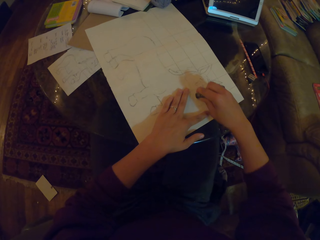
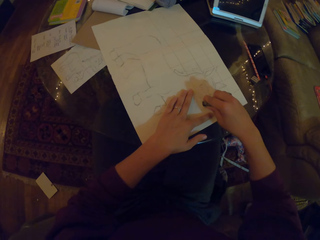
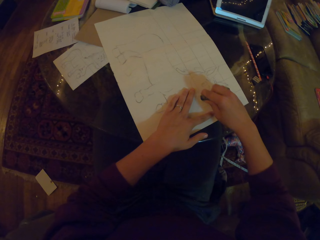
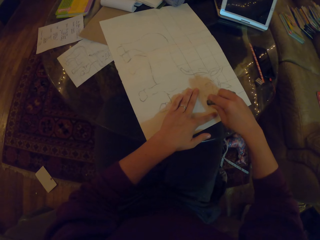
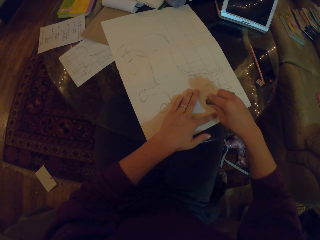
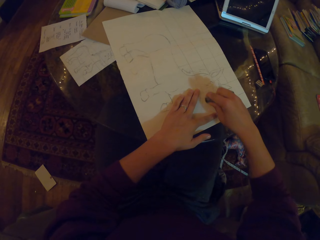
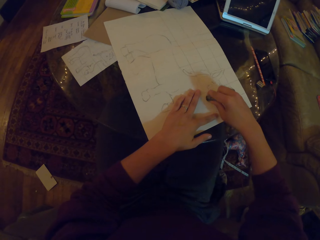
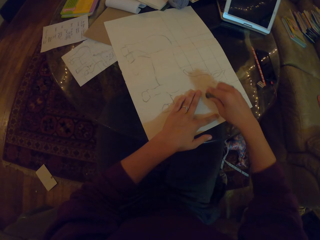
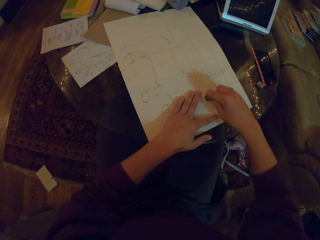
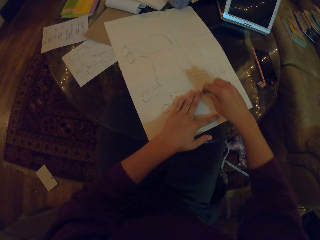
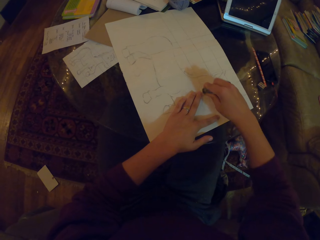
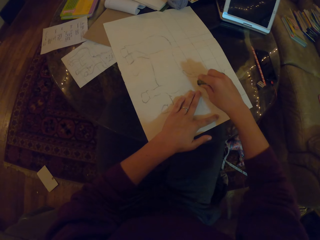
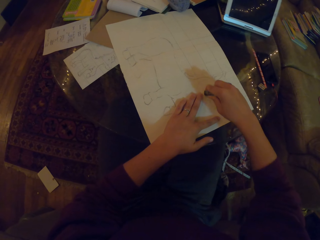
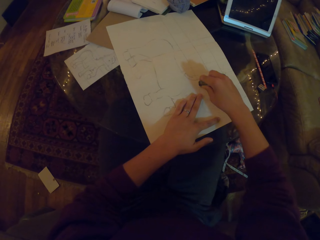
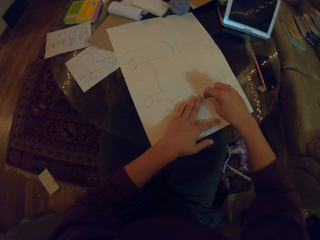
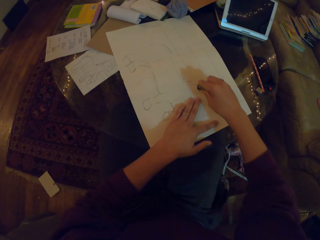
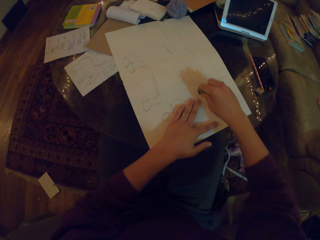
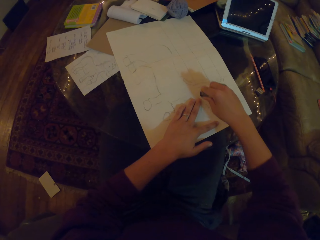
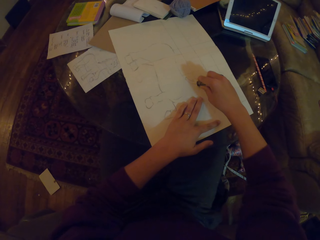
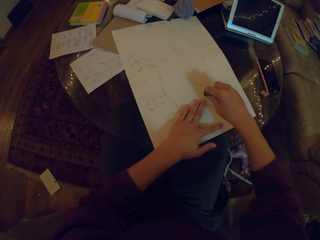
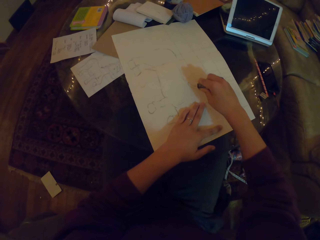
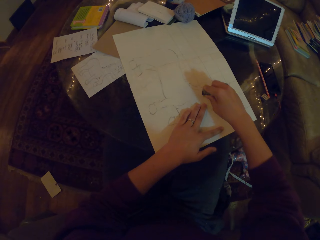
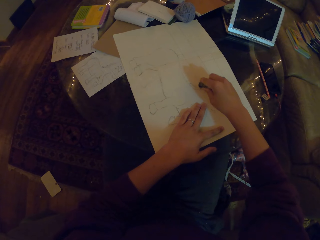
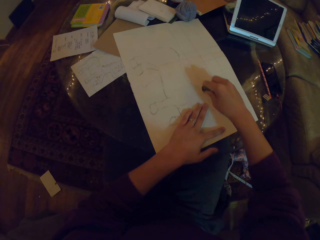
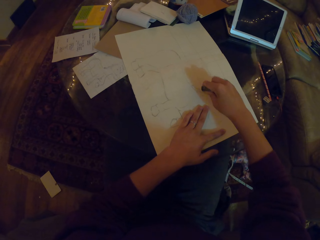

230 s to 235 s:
The camera wearer rubs the drawing.

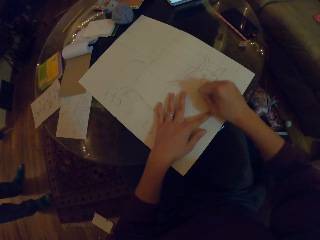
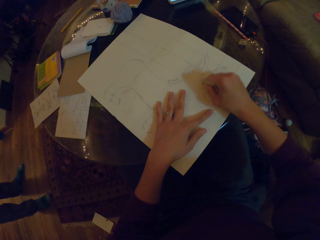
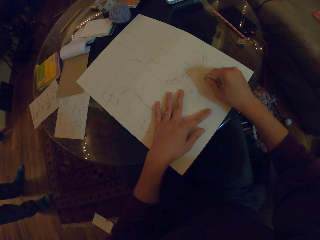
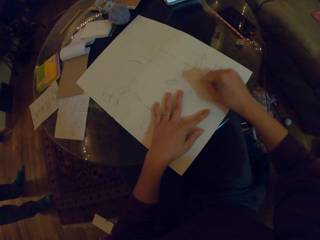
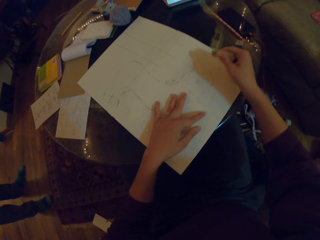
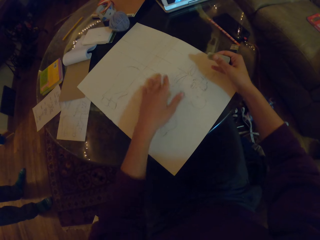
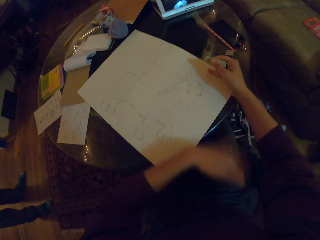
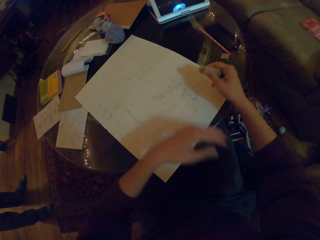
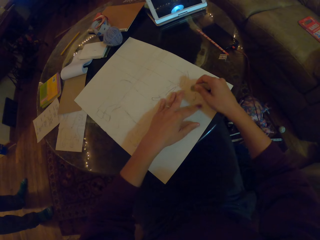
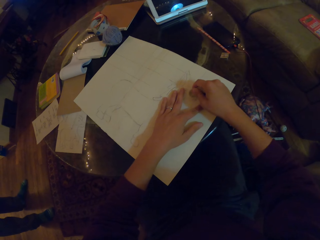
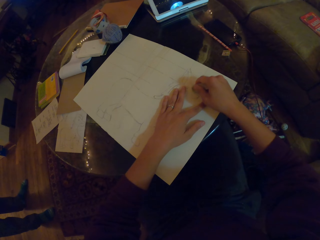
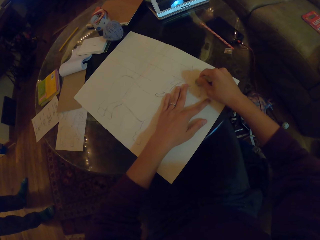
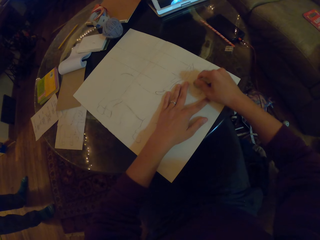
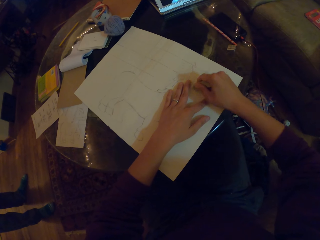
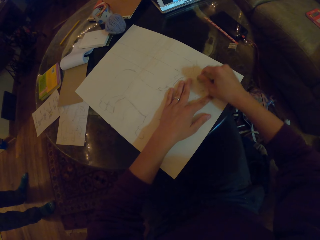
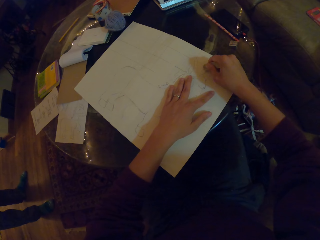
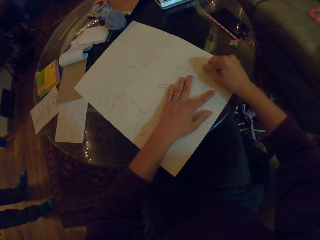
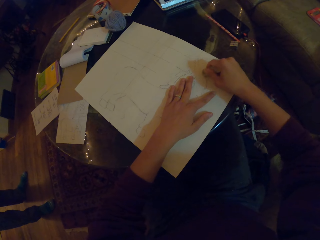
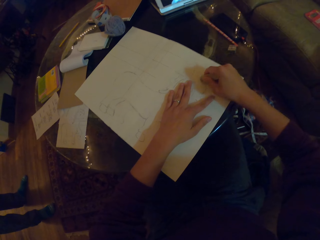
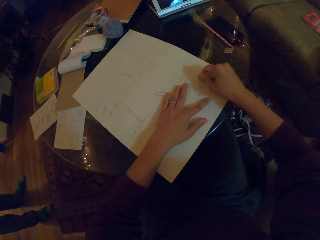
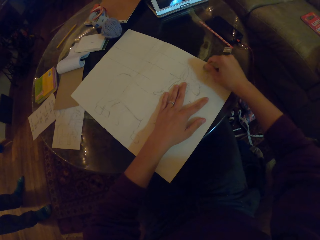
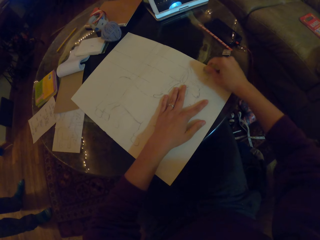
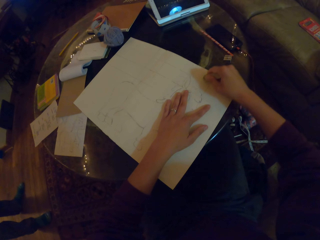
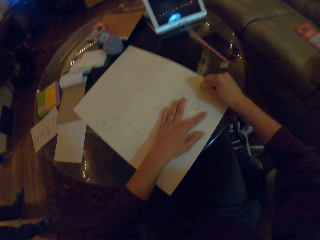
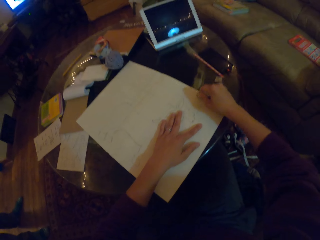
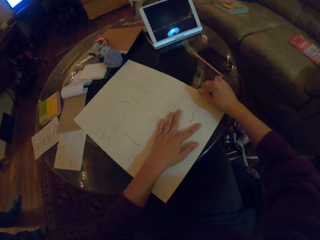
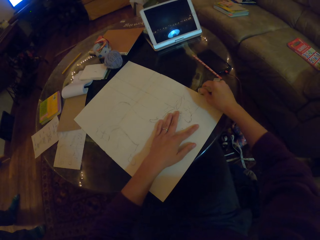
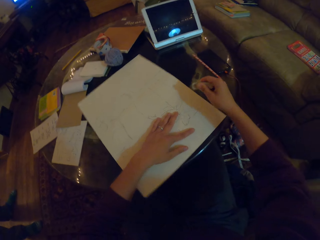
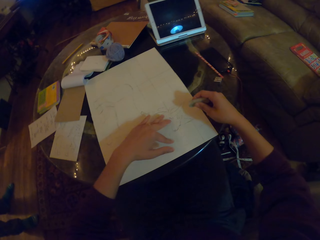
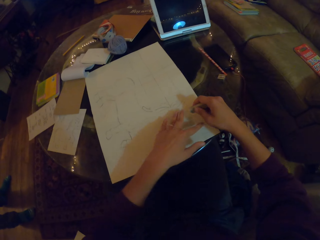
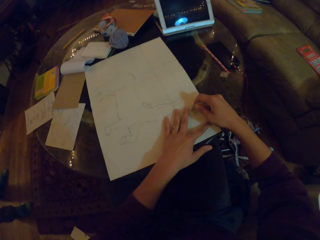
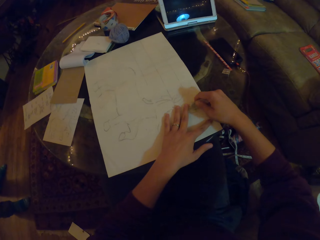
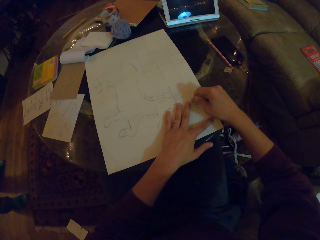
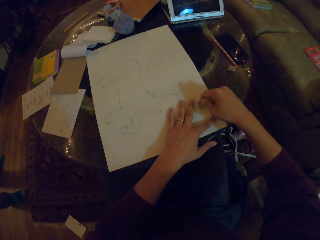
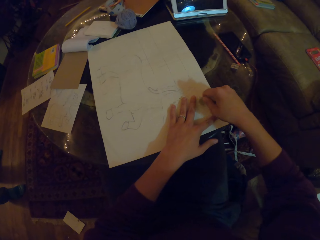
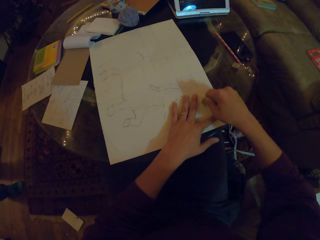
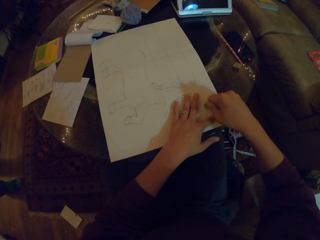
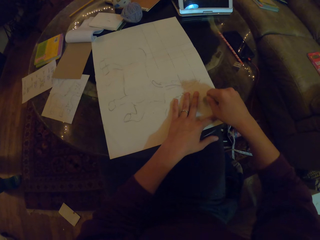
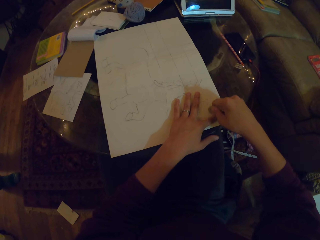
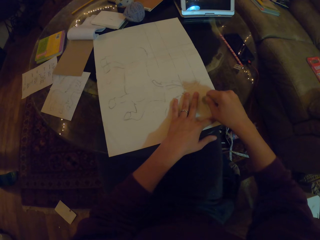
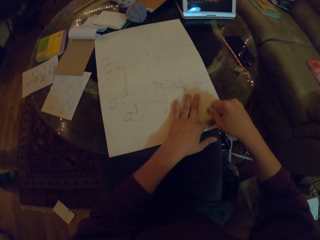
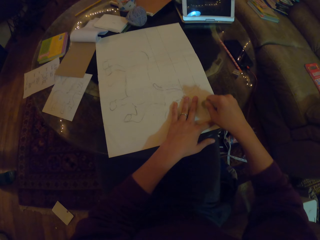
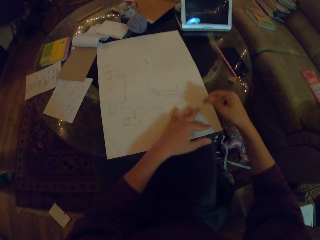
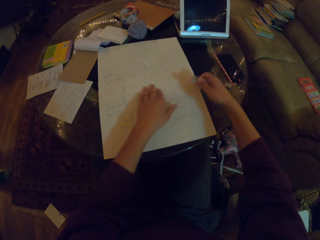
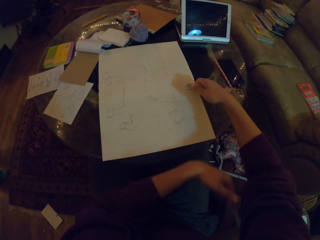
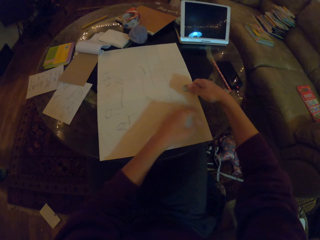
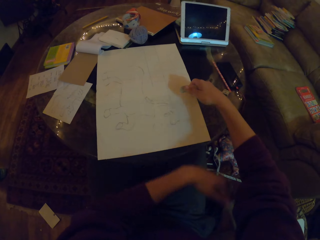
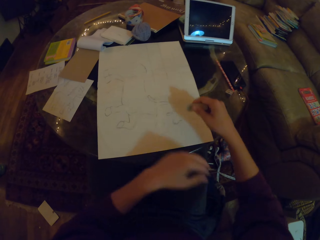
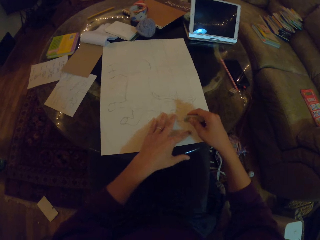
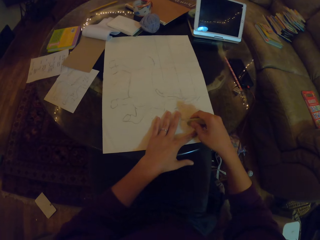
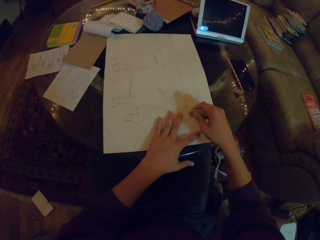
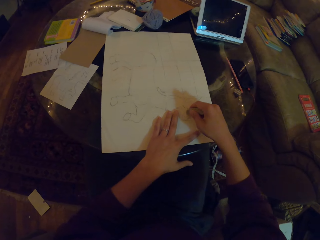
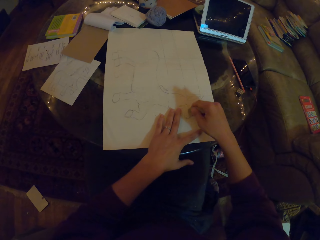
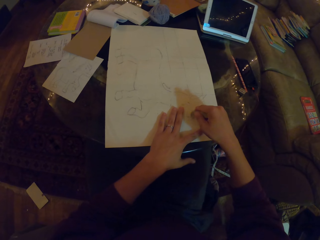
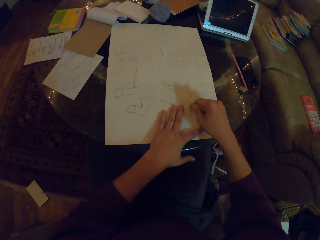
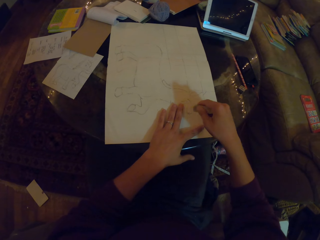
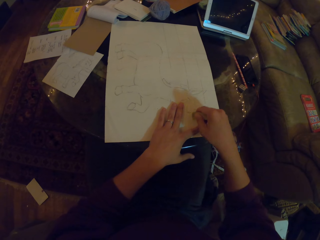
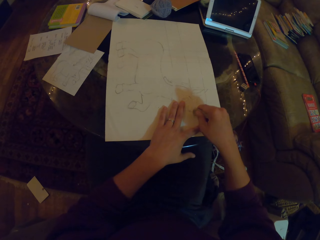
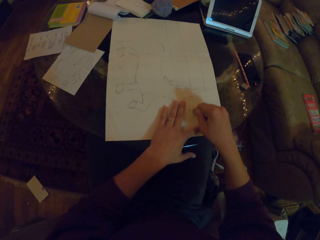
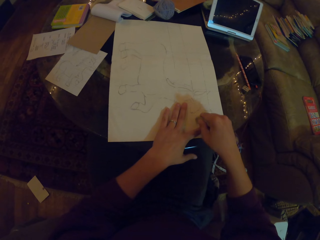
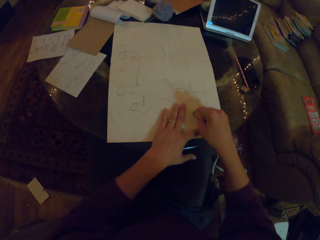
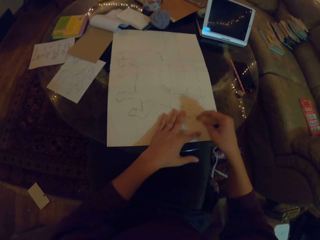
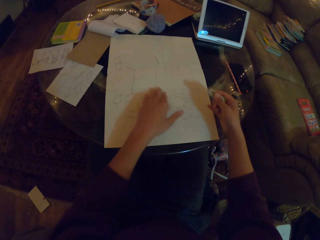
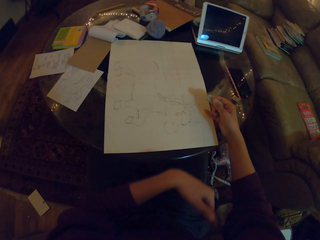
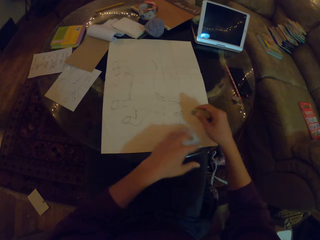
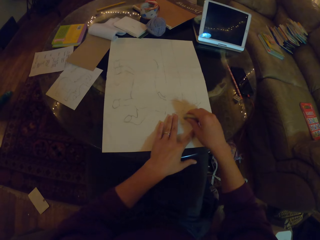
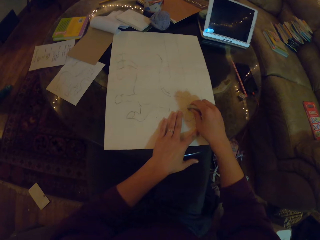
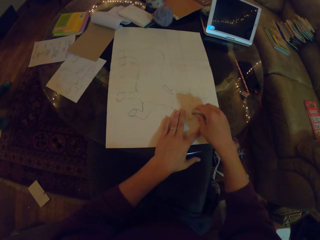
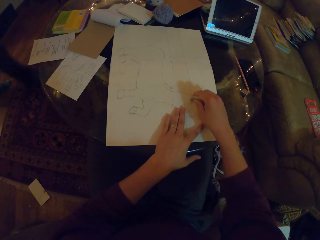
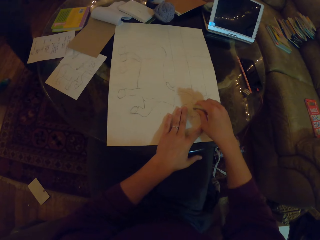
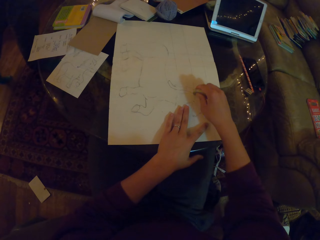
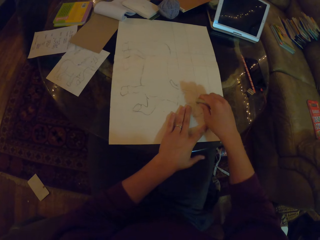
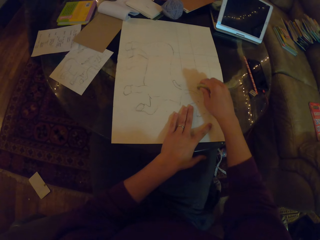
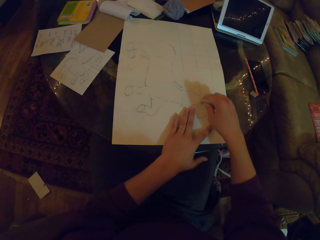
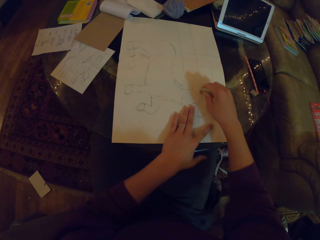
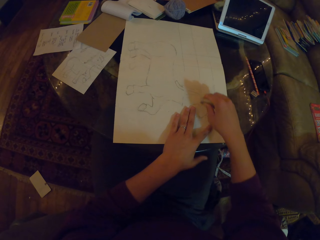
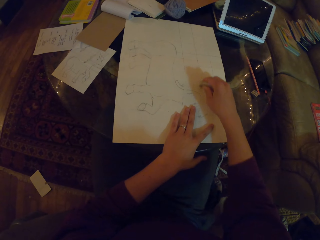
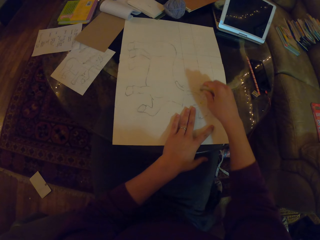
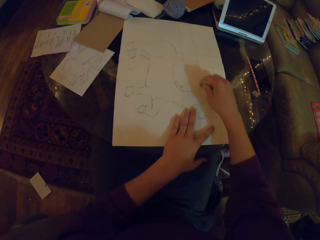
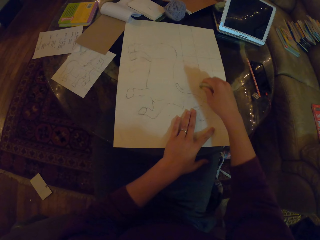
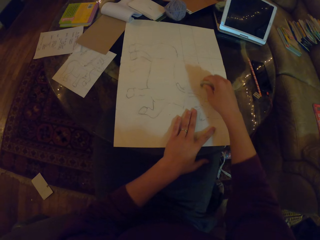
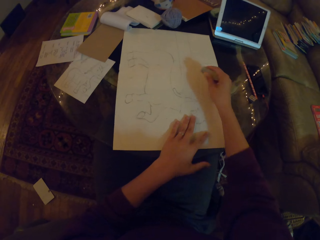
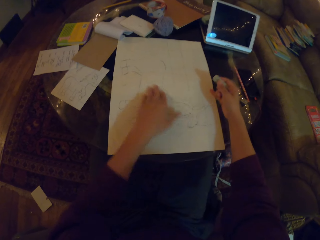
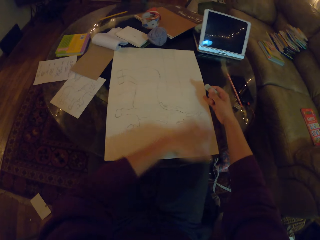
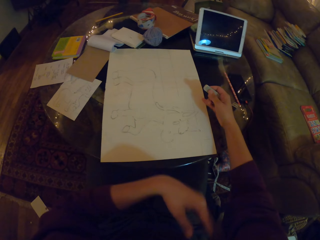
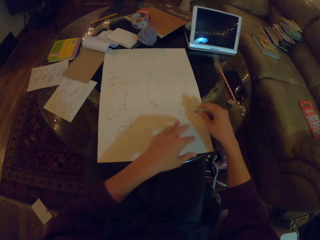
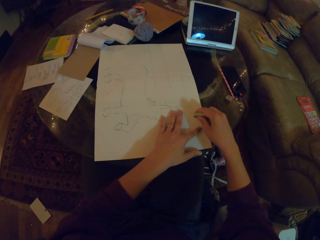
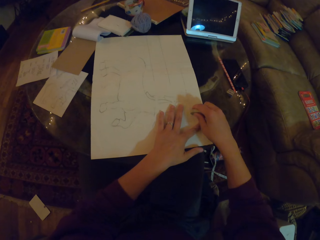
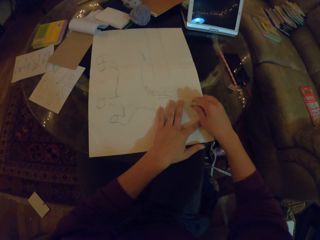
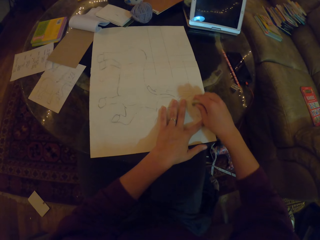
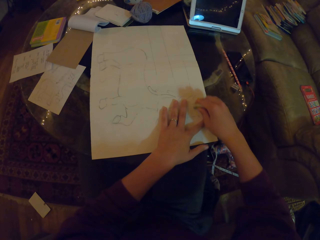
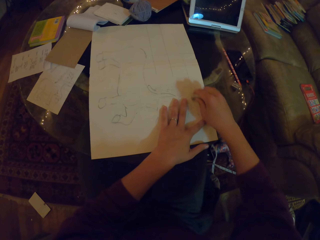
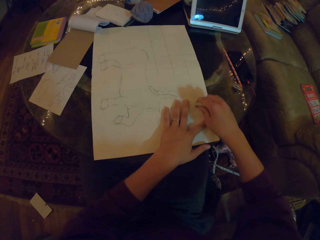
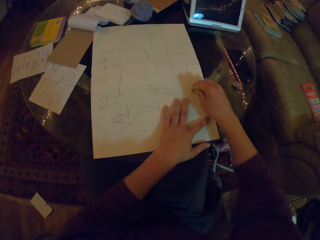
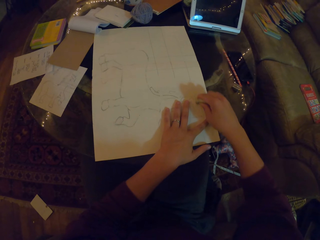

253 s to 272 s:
The camera wearer wipes the paper with their hand. They rub the drawing with a rubber. They wipe the paper with their hand. They wipe the rubber dirt. They rub the drawing with the rubber. They wipe the paper with their hand. They rub the drawing with the rubber.
